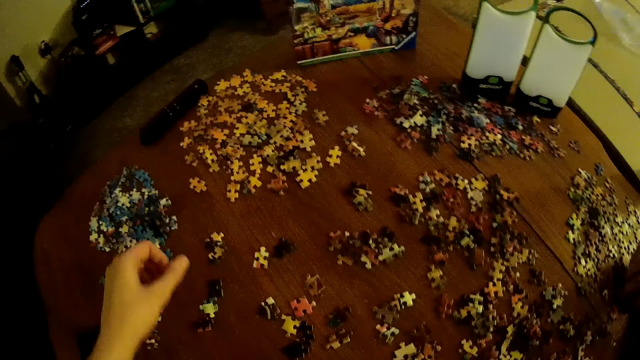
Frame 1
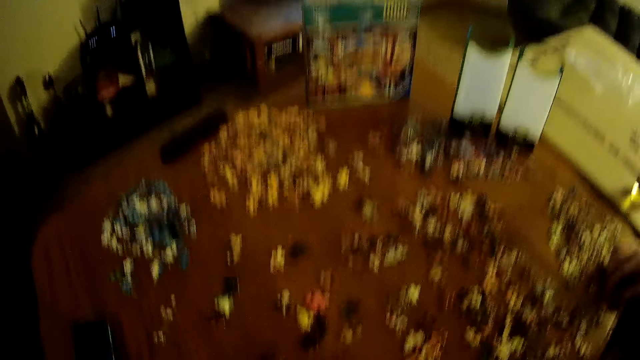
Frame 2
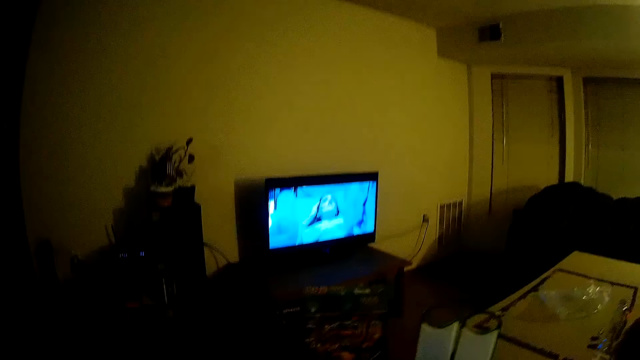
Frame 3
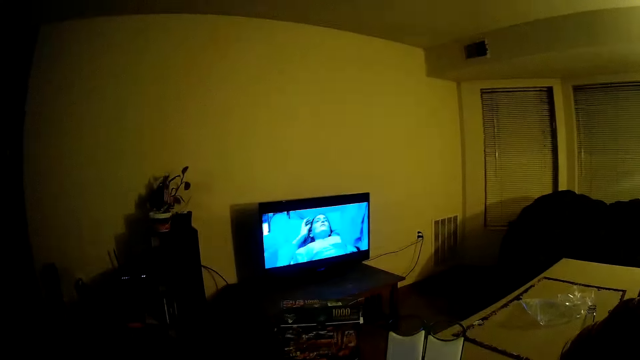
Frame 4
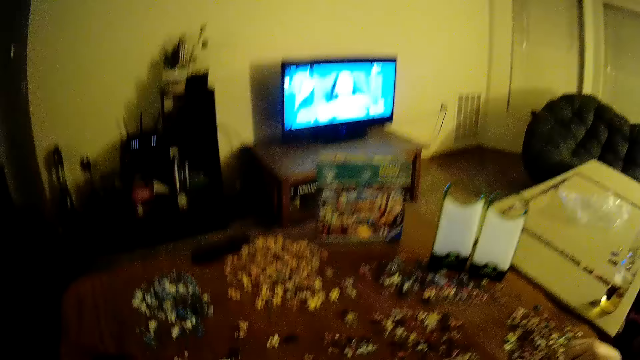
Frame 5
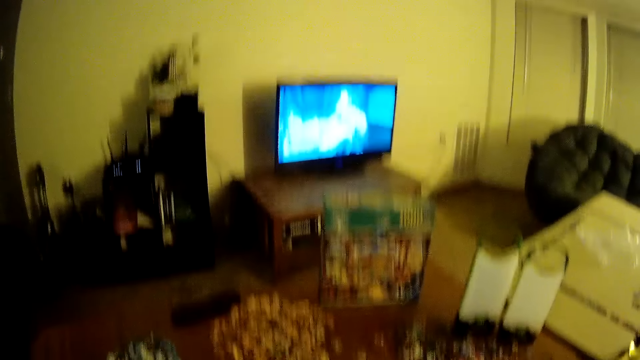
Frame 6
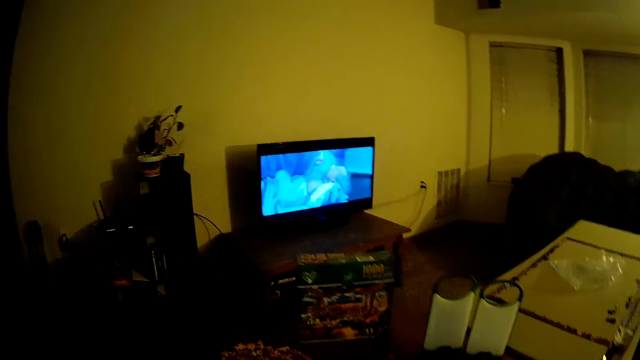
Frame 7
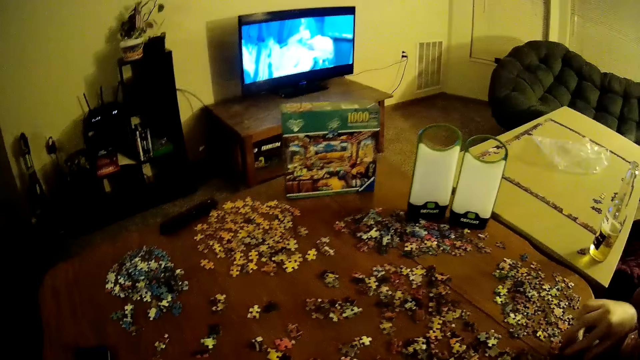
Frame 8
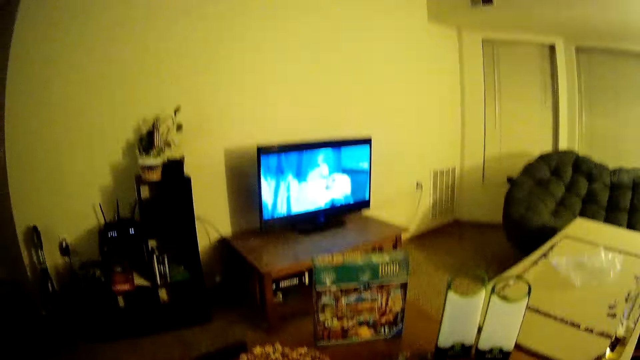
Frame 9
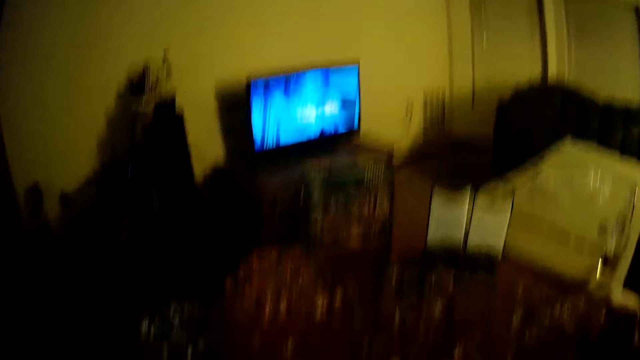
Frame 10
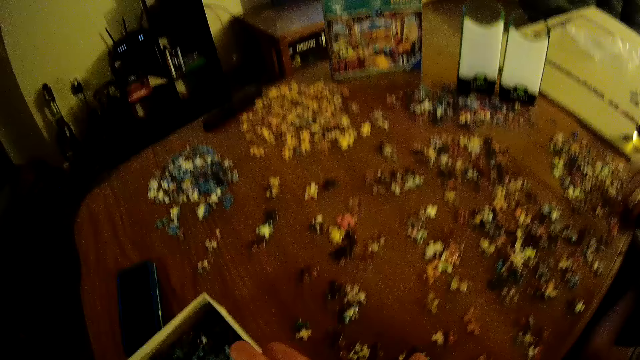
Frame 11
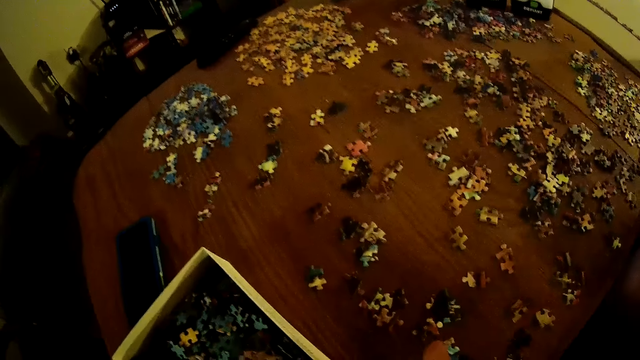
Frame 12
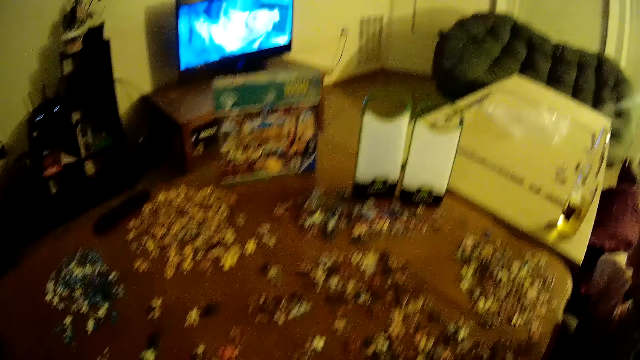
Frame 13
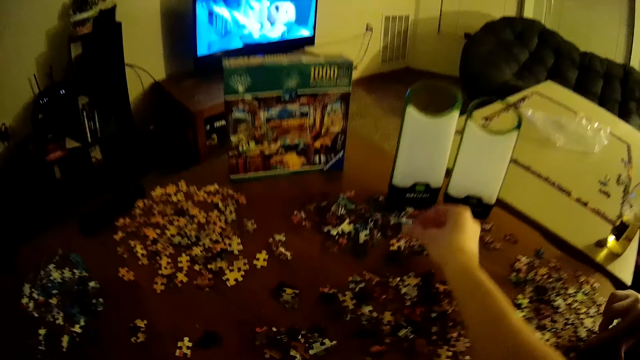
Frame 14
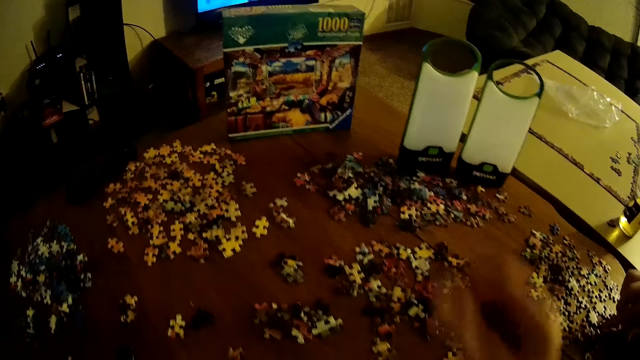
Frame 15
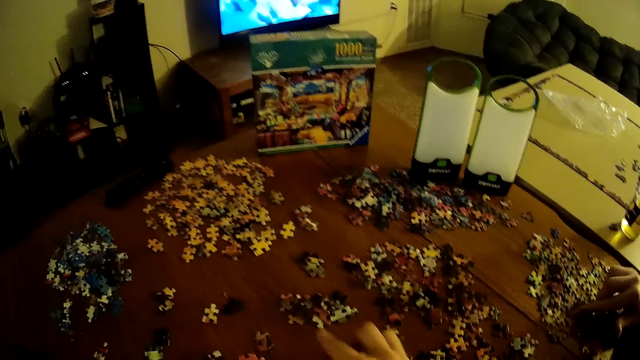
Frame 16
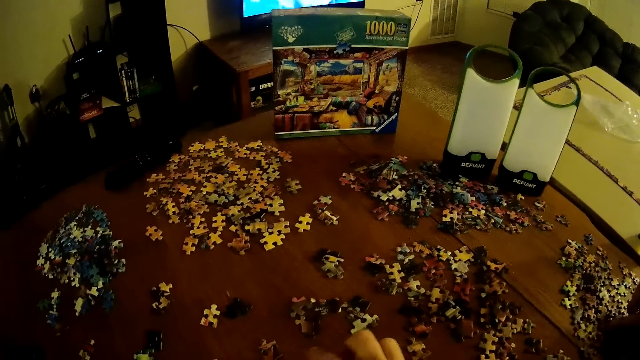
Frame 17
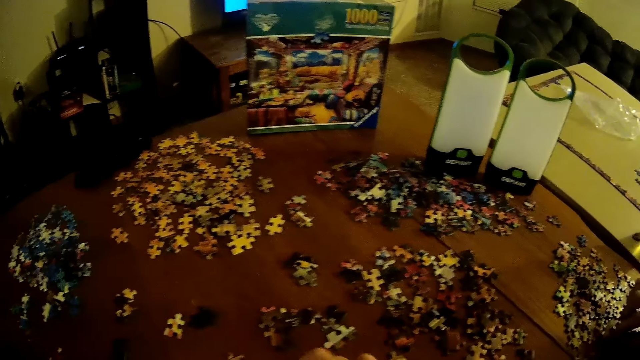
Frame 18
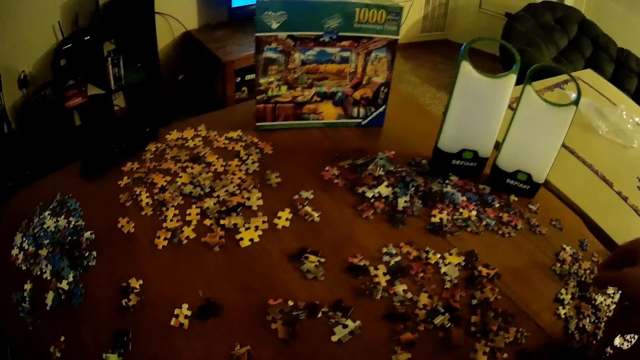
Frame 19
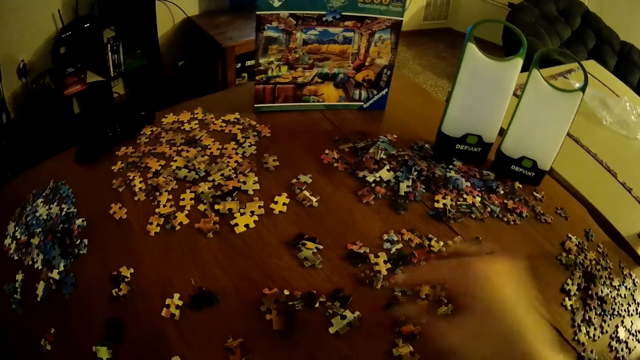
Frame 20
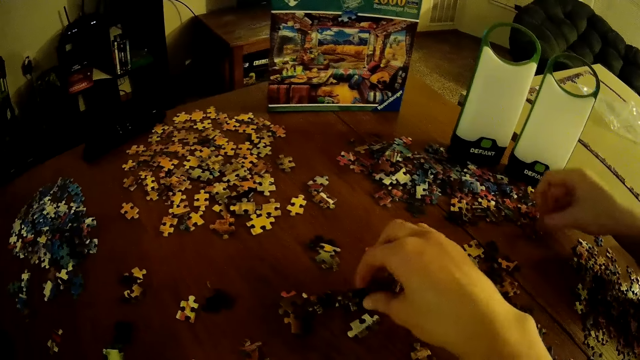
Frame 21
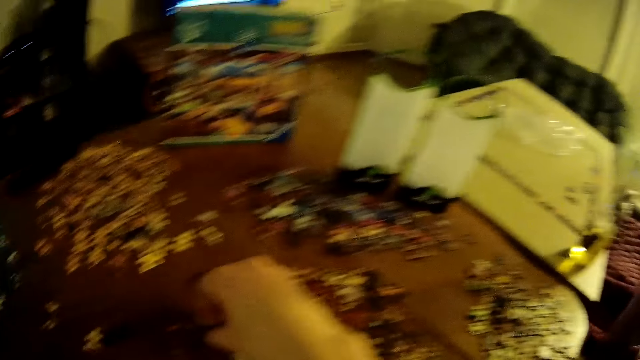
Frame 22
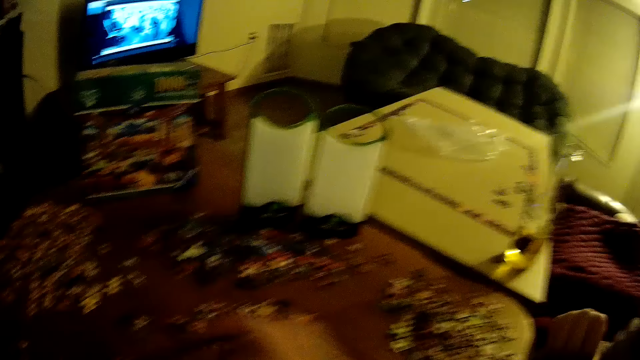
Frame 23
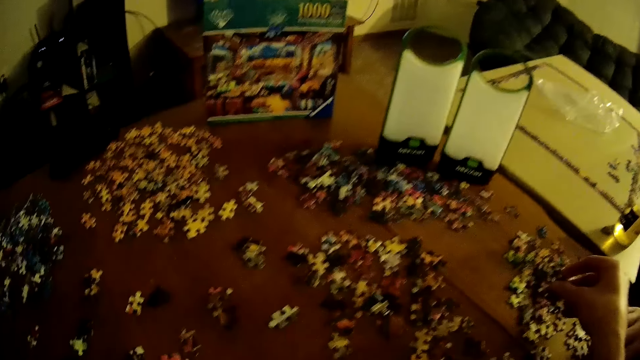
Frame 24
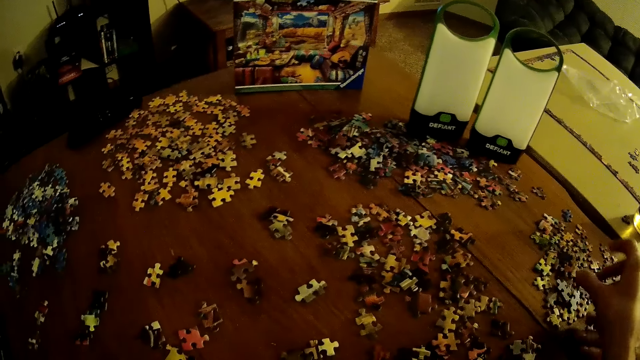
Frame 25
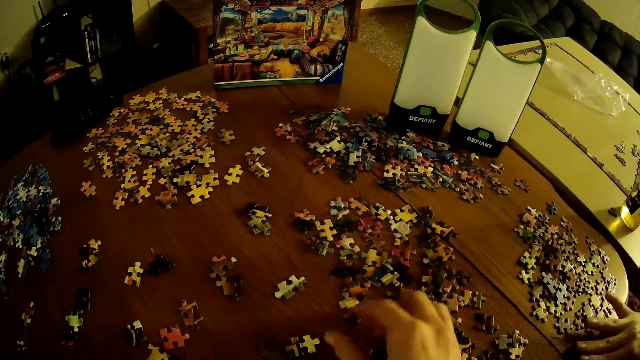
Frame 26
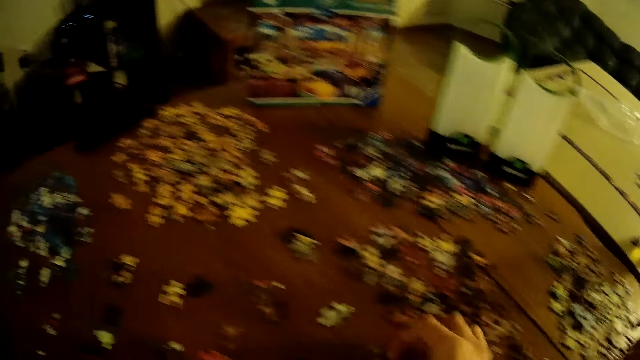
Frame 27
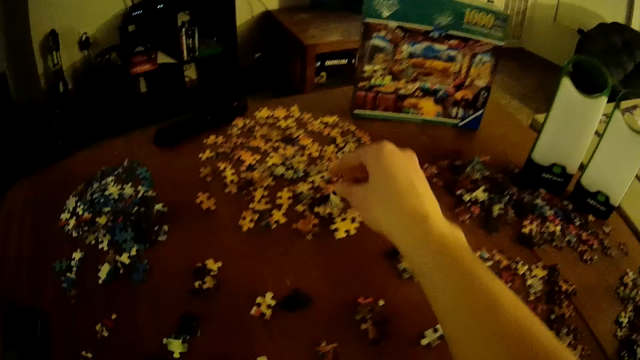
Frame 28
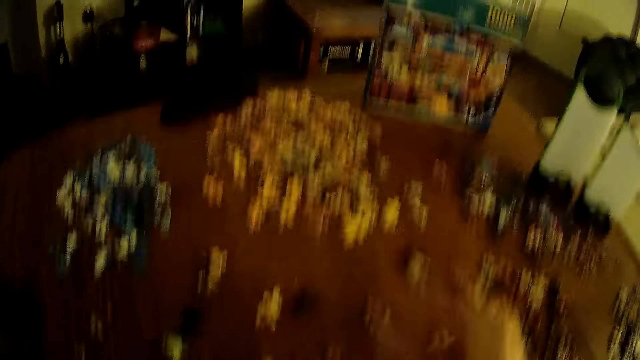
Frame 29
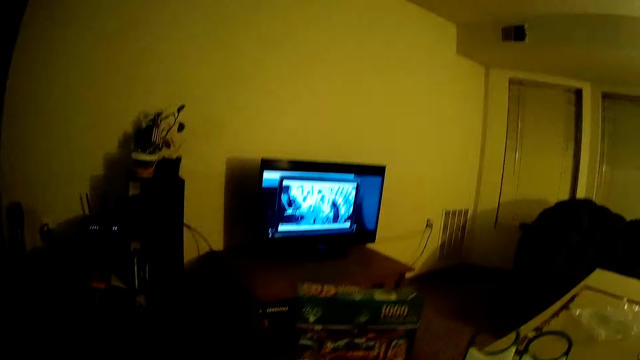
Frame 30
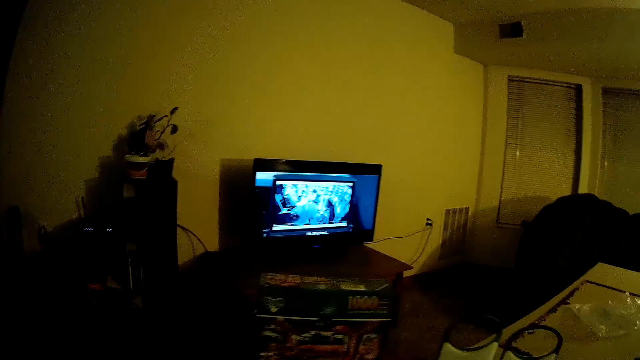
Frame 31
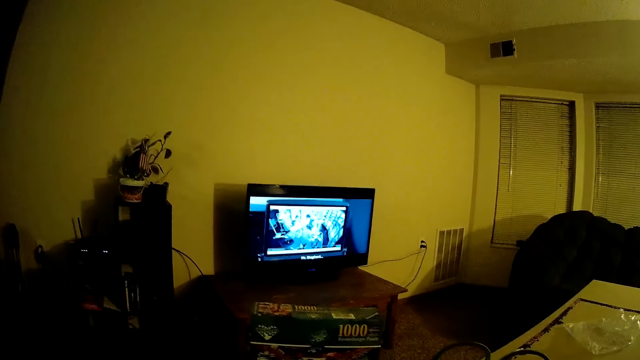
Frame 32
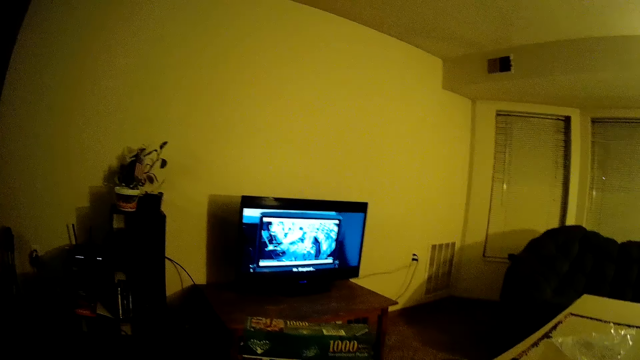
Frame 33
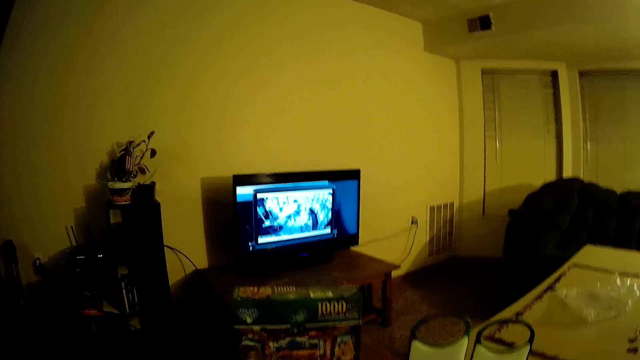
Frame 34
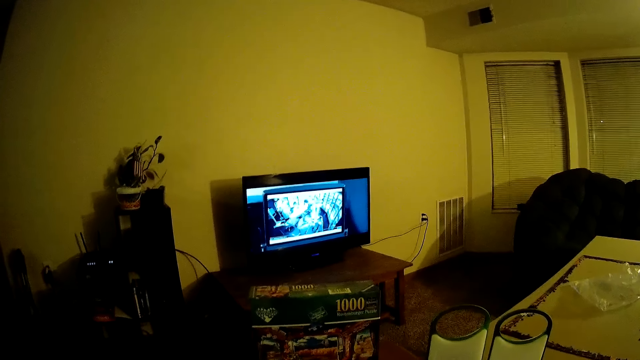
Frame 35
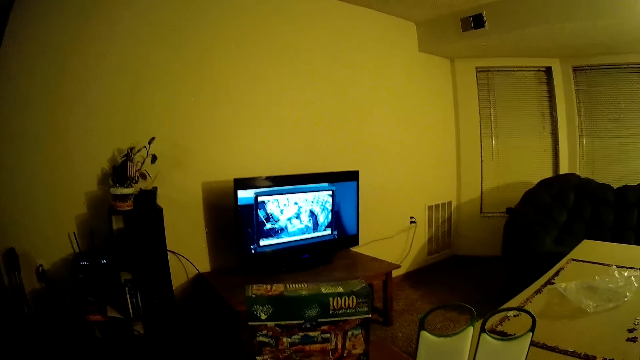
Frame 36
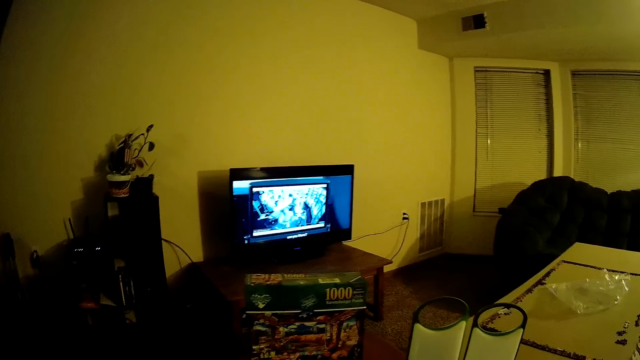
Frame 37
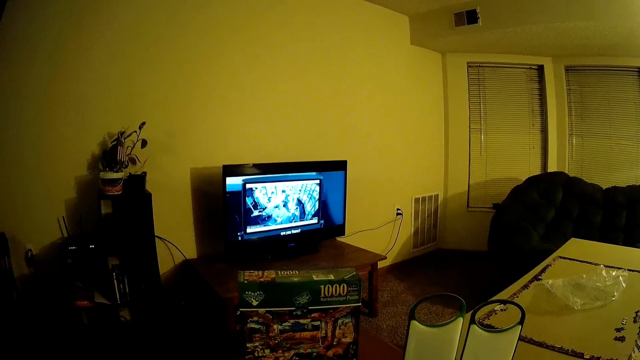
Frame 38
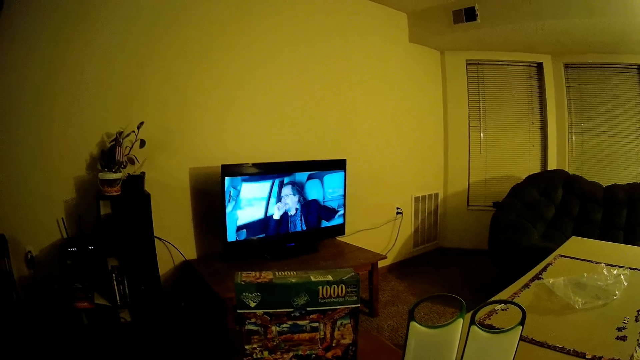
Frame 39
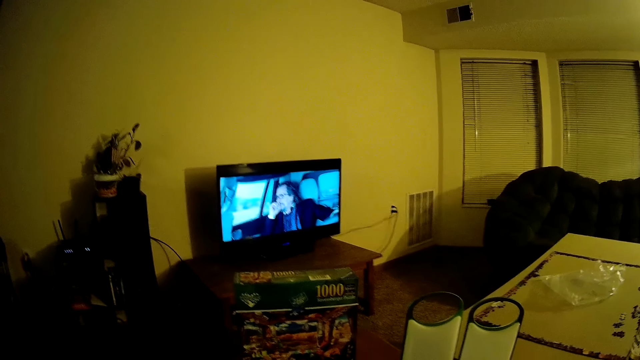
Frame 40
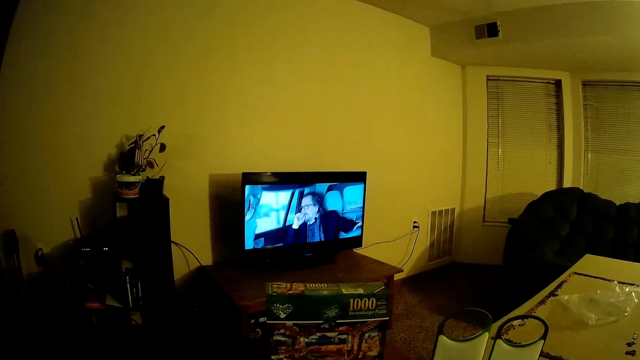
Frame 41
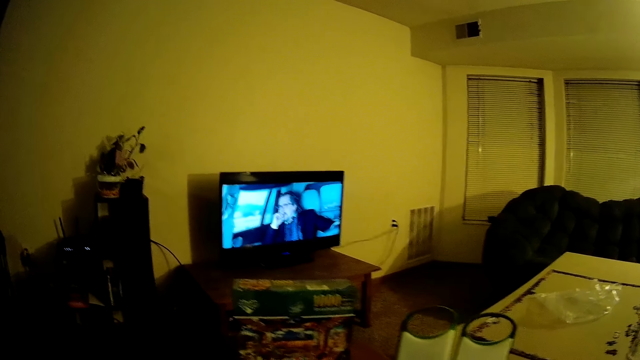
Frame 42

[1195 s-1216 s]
The camera wearer places playing cards on the table. They pick up playing cards from the table. They place playing cards on the table. They watch the television.
